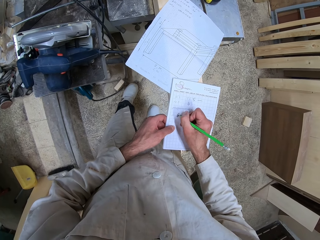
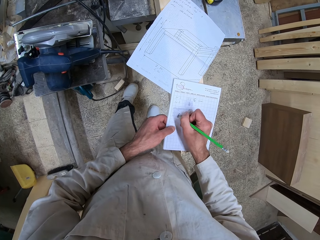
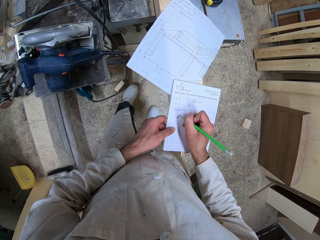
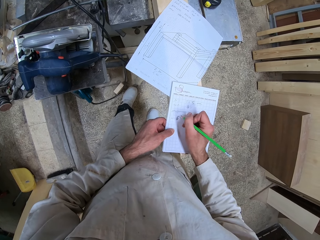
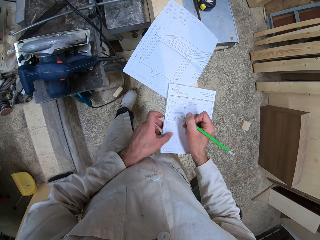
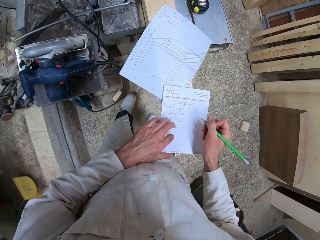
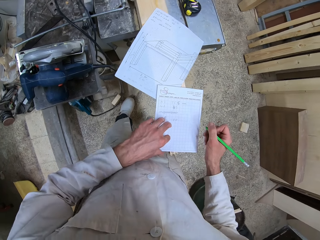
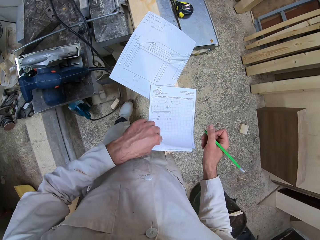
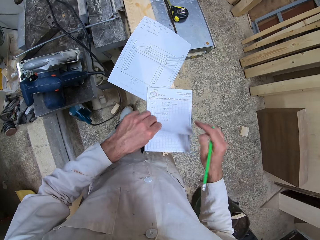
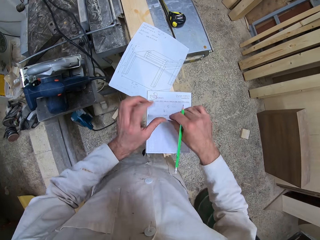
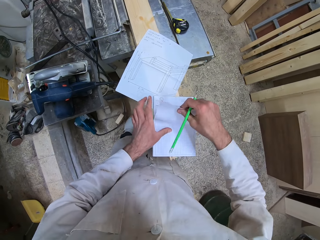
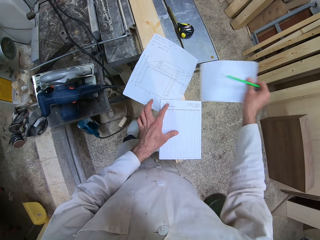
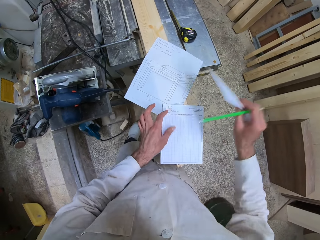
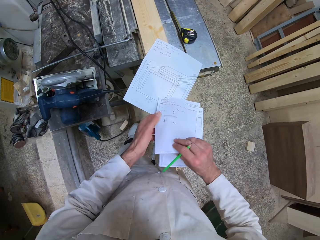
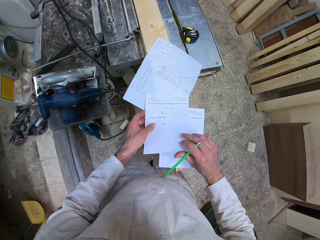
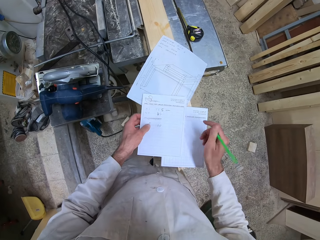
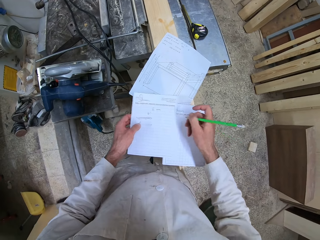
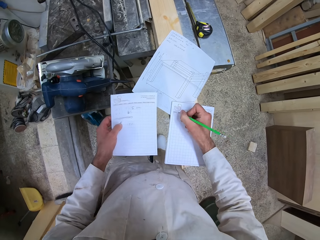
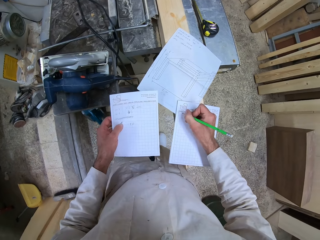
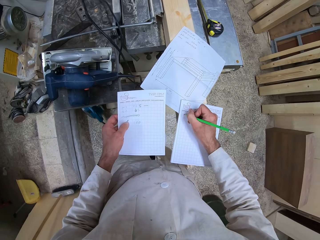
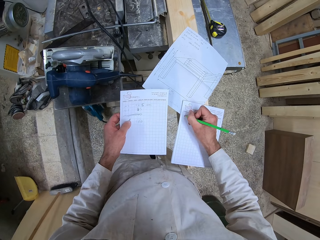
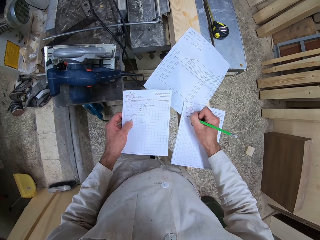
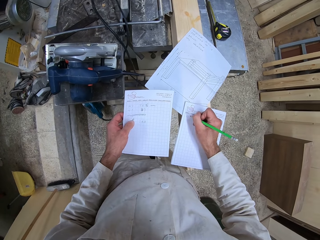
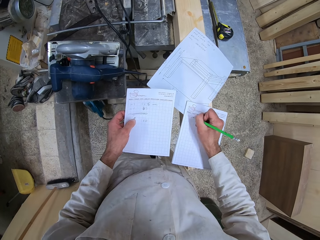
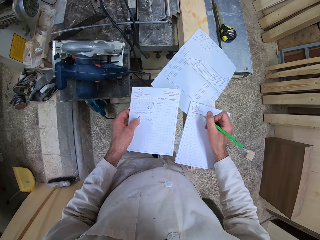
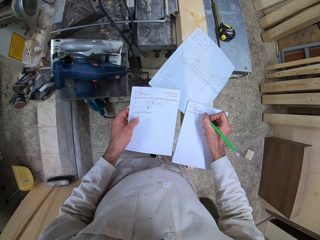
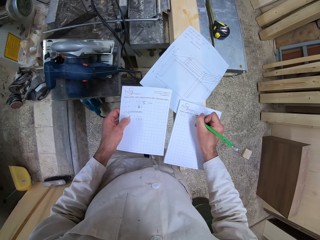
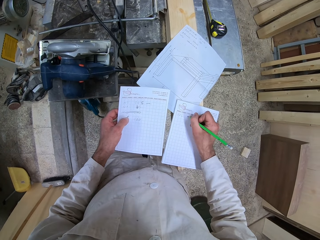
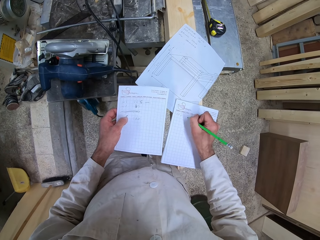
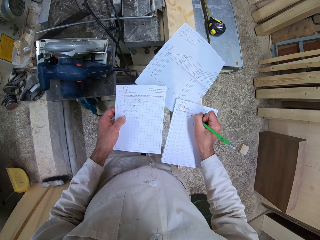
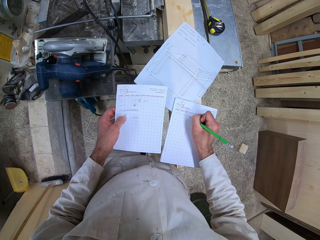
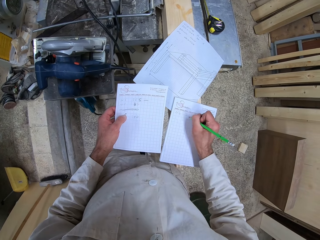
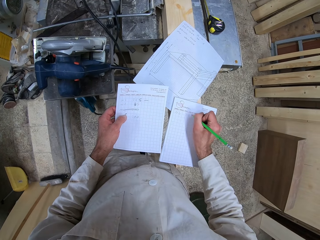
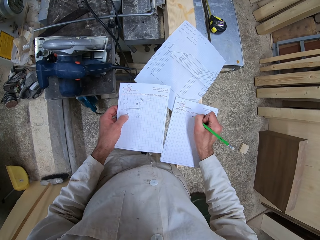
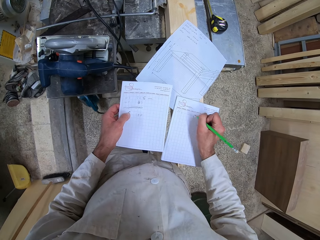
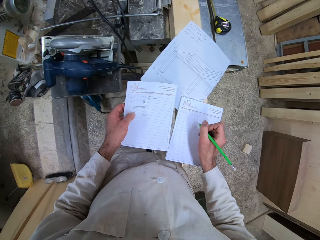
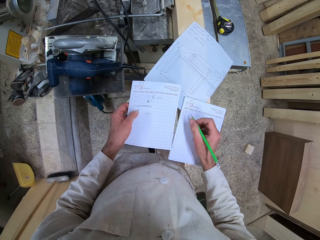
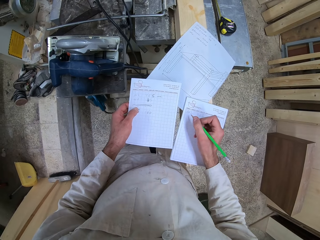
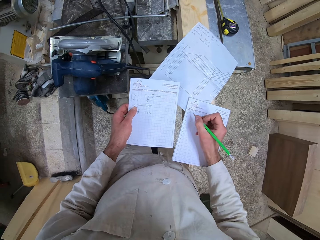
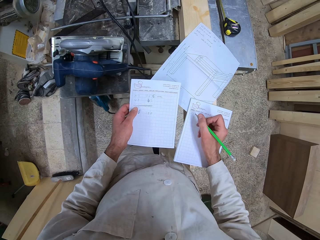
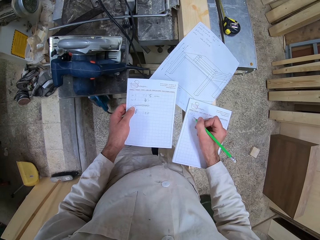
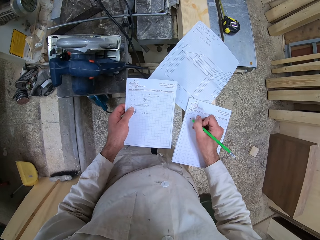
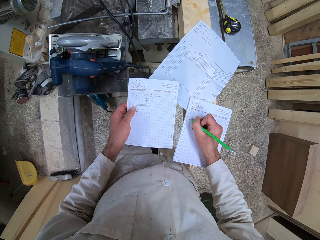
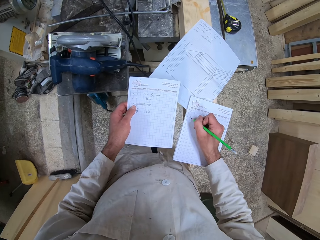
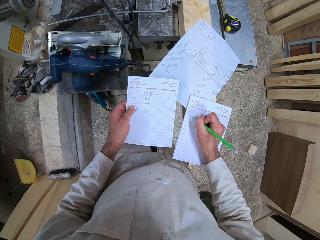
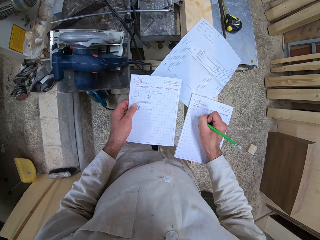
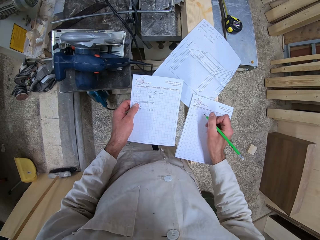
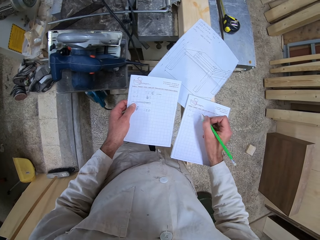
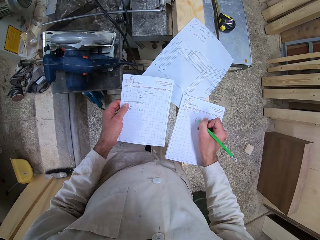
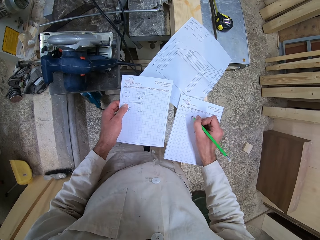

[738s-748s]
The camera wearer lifts up a sheet of the white jotter with his left hand. He tears the sheet from the white jotter with his right hand. He moves the sheet of paper from his right hand to his left hand. He studies the paper. He writes in the white jotter with the pencil.

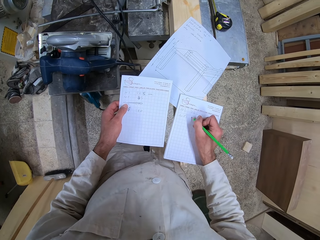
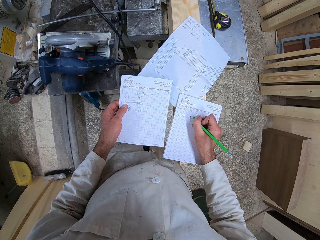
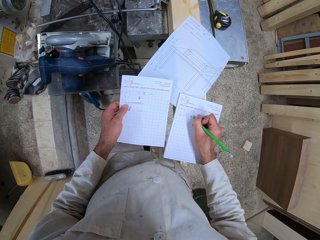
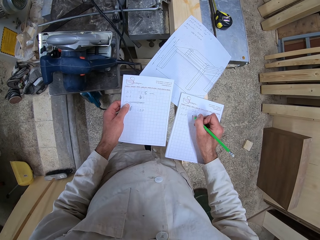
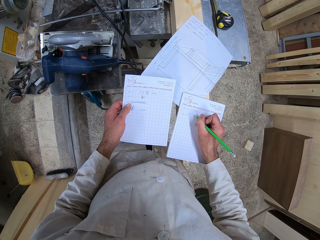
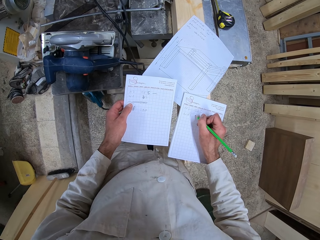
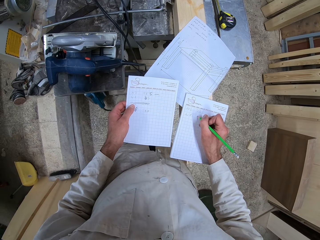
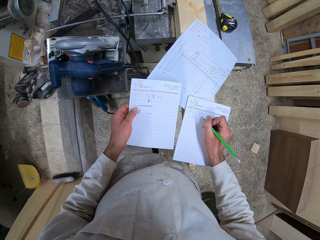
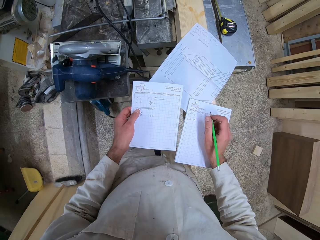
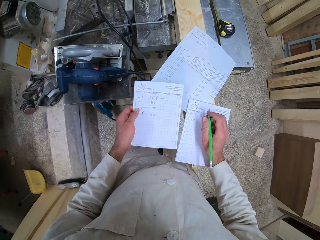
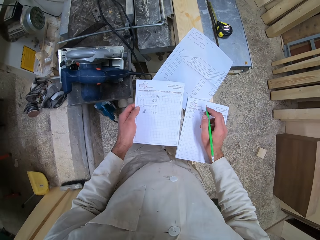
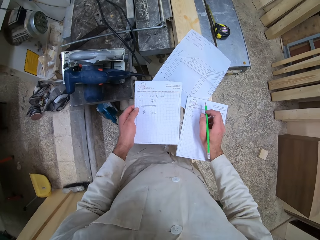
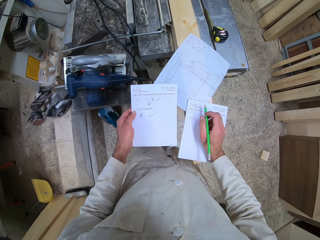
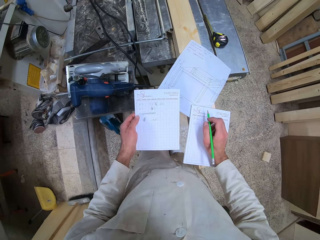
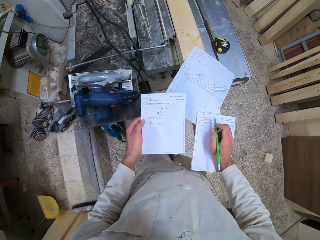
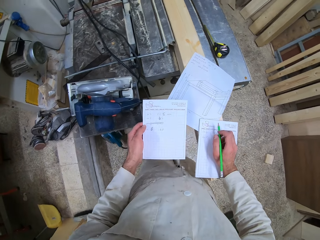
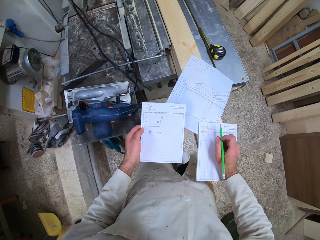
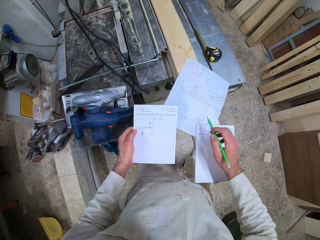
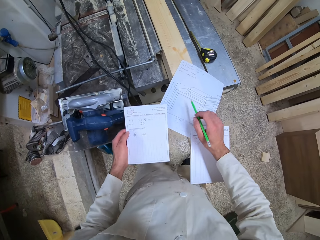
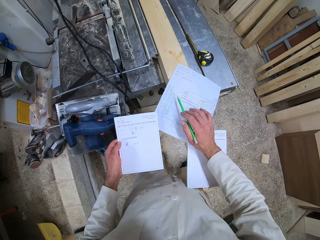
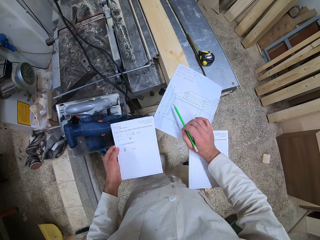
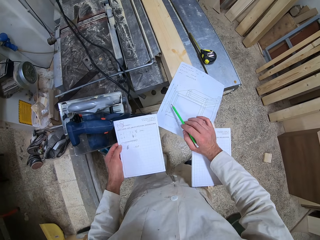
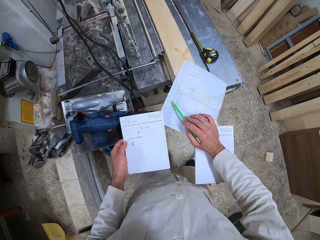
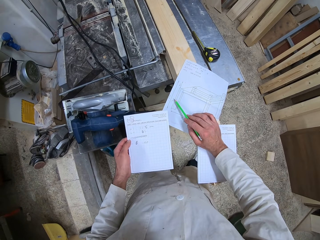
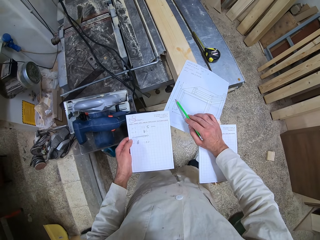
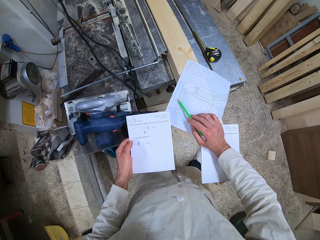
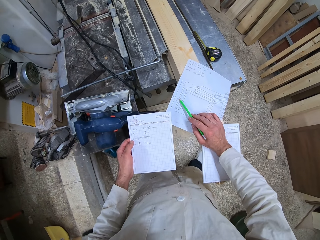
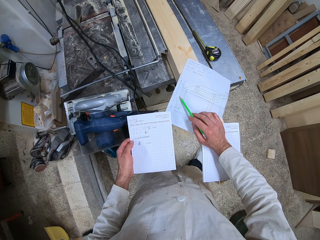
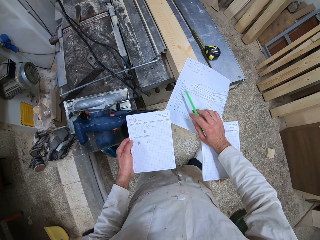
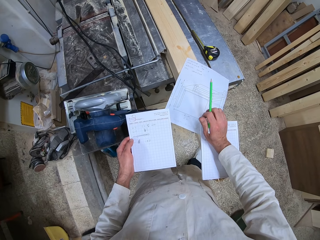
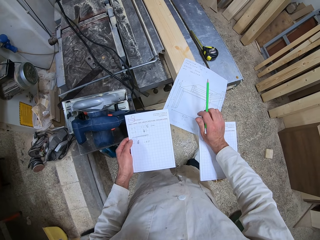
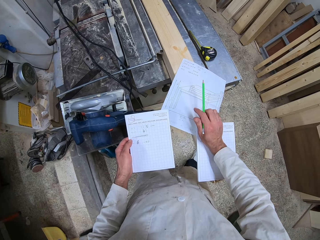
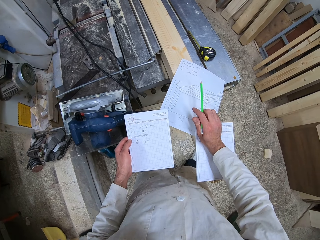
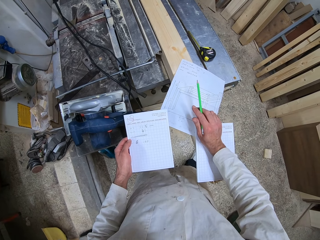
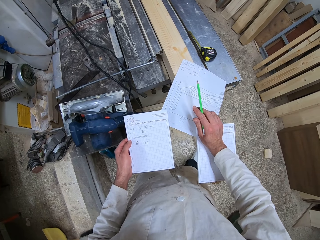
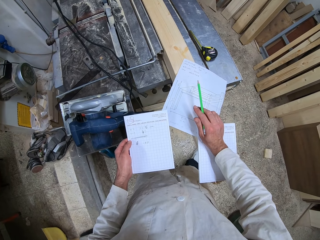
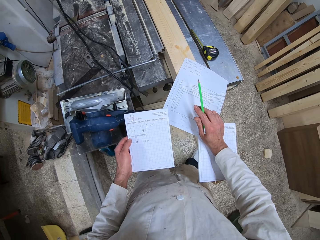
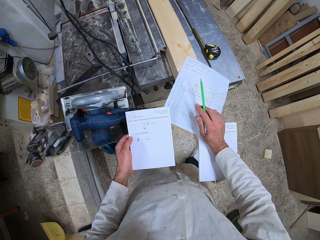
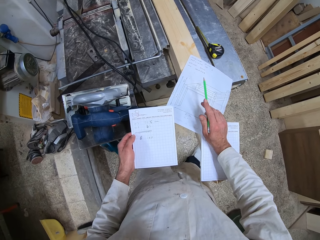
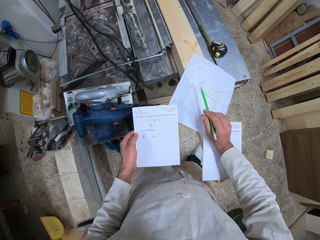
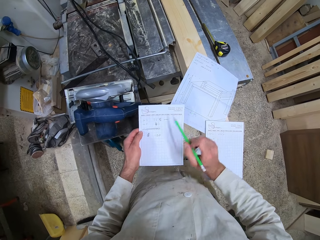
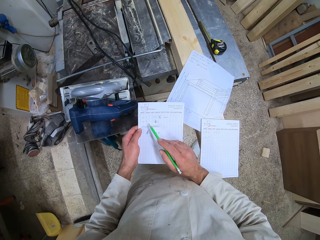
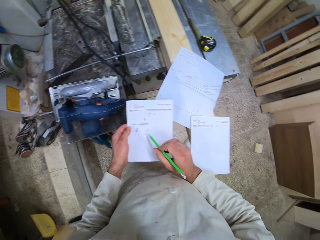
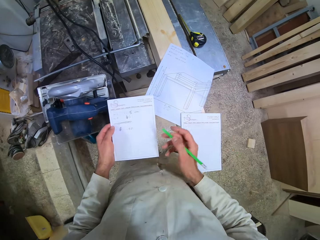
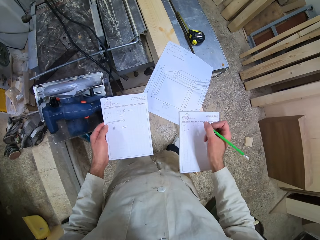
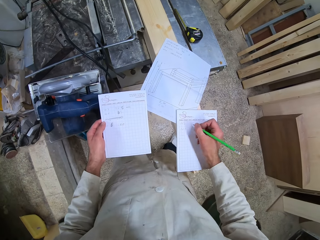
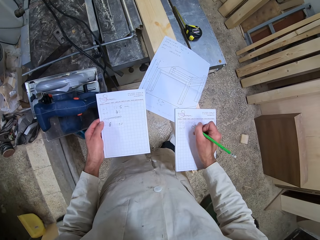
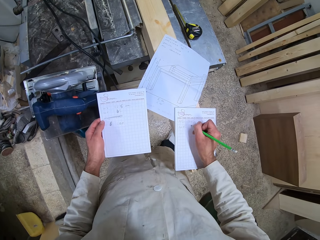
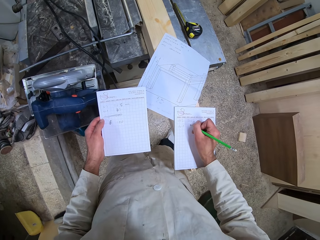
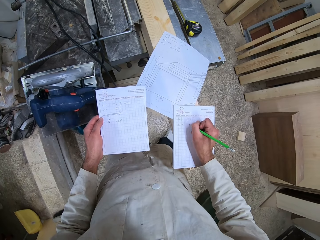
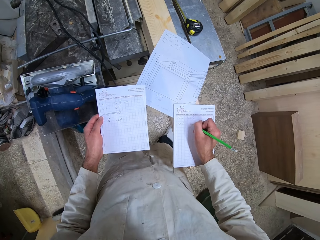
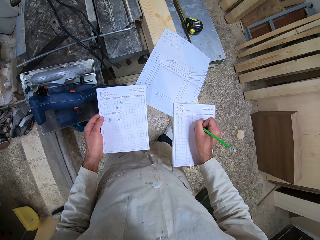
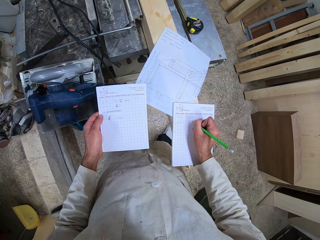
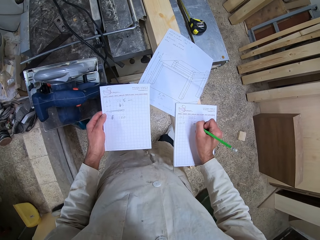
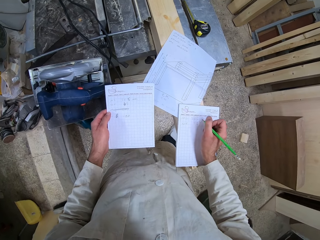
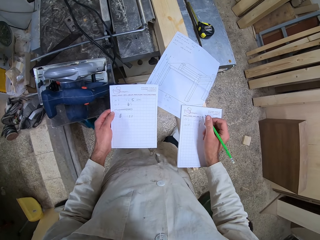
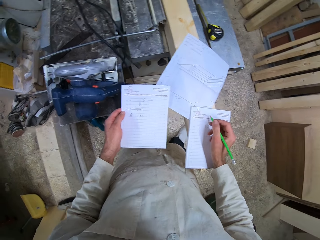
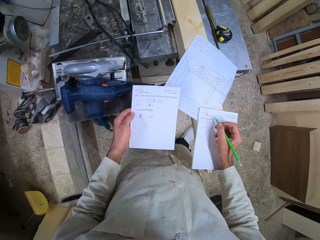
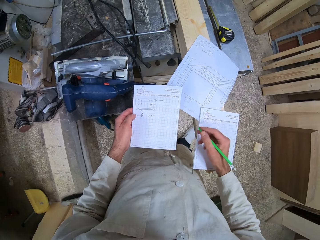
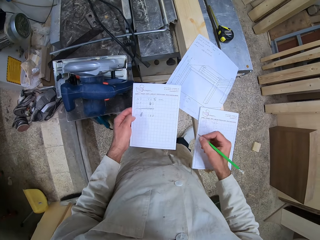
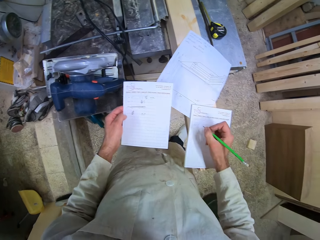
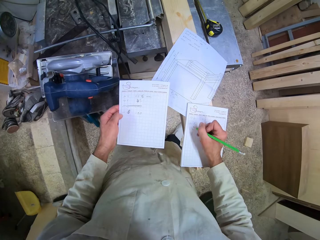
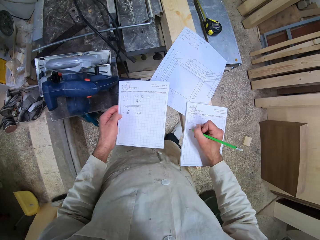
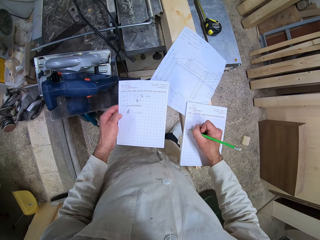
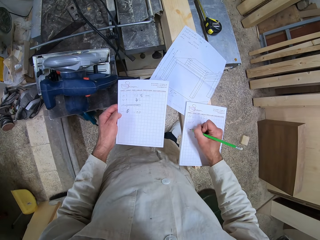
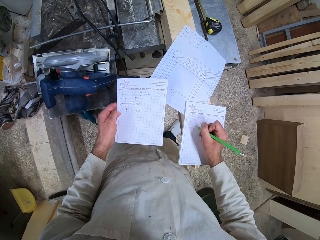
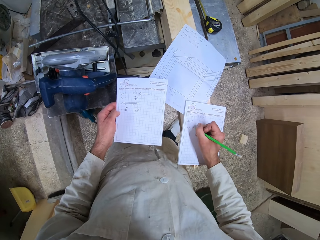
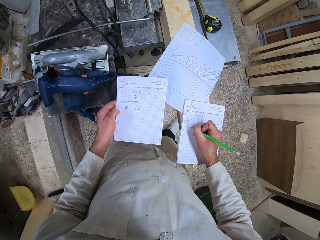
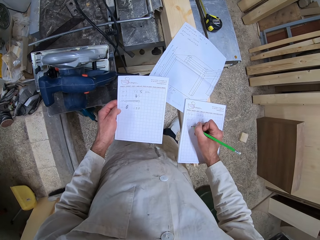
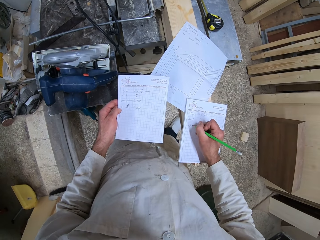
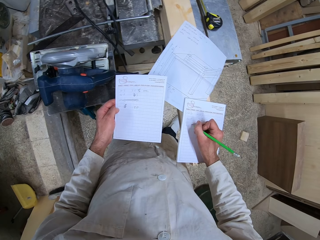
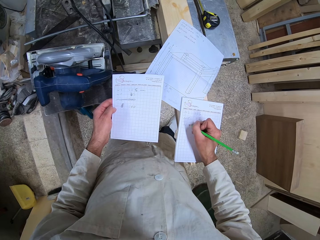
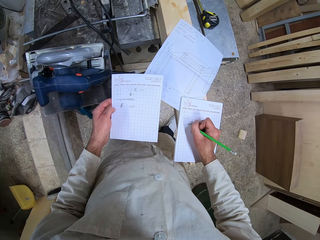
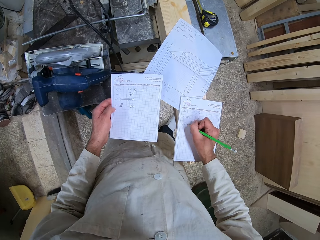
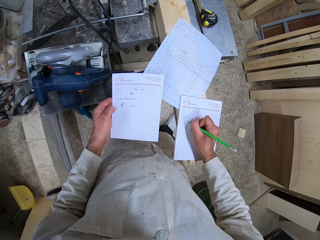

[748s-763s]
The camera wearer moves his leg. He studies the diagram in the white papers. He writes in the white jotter with the pencil.
